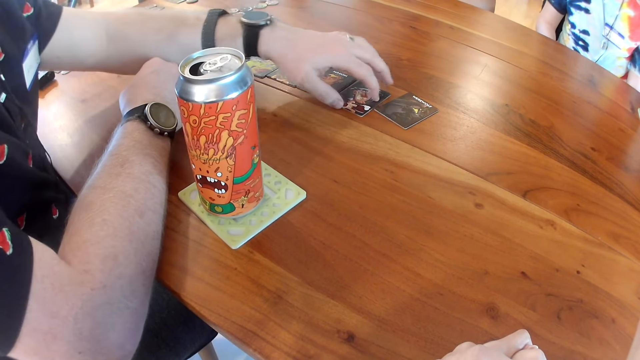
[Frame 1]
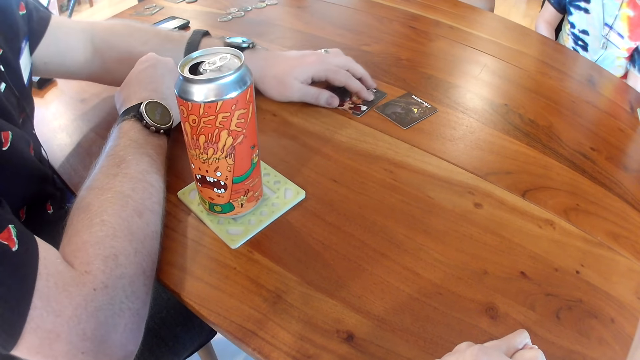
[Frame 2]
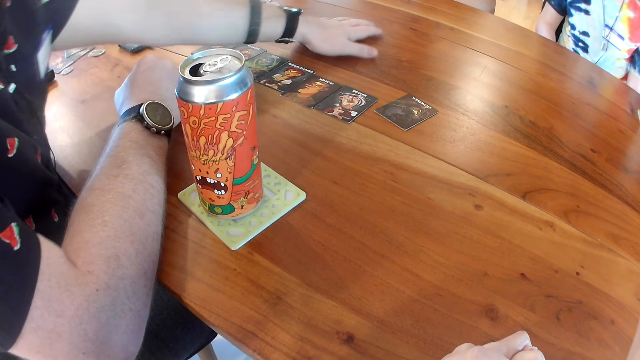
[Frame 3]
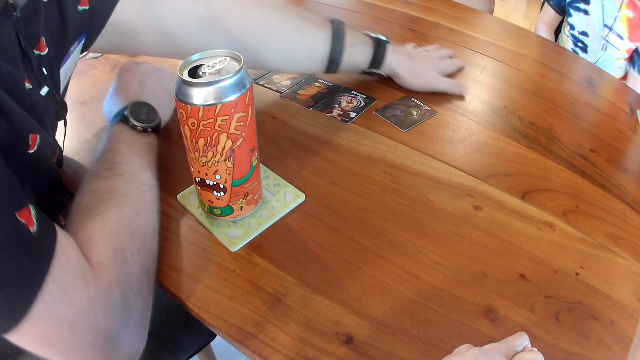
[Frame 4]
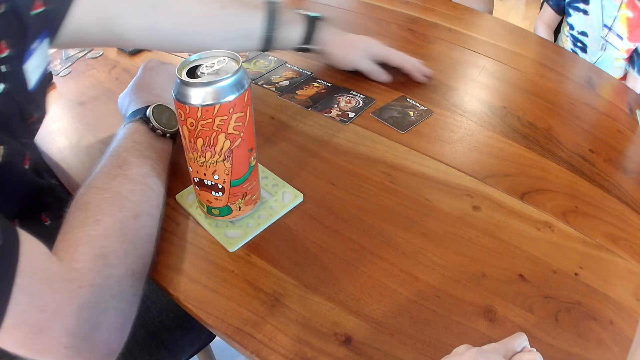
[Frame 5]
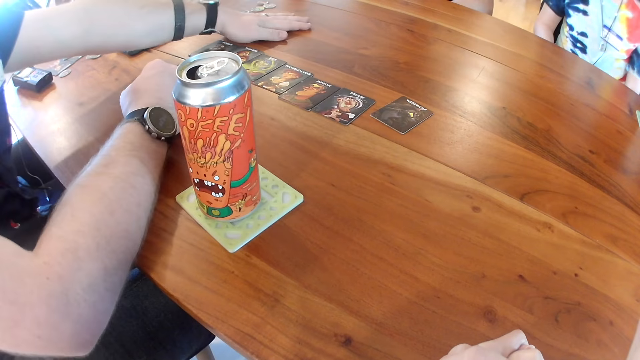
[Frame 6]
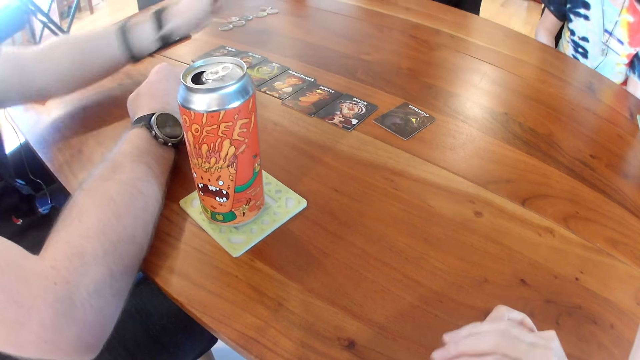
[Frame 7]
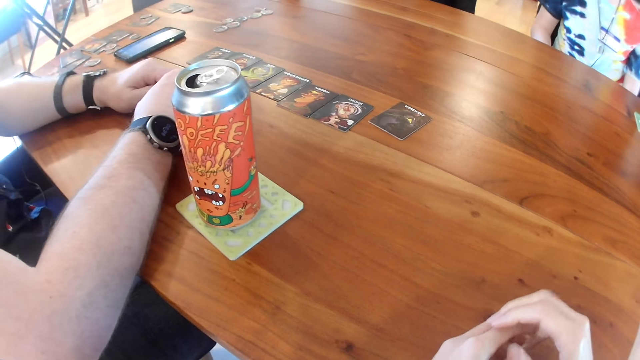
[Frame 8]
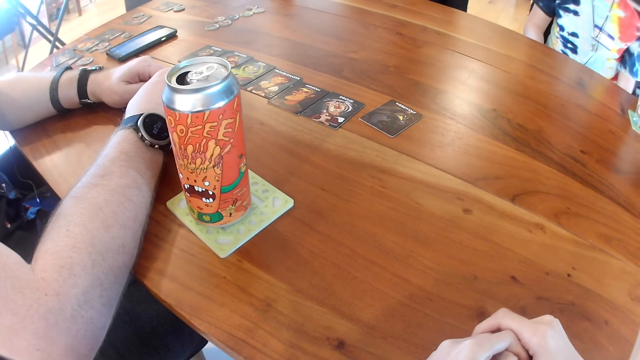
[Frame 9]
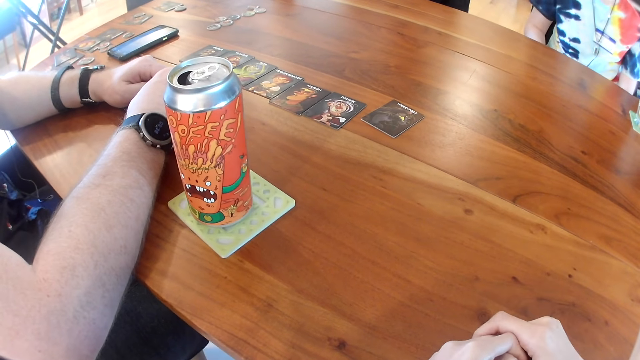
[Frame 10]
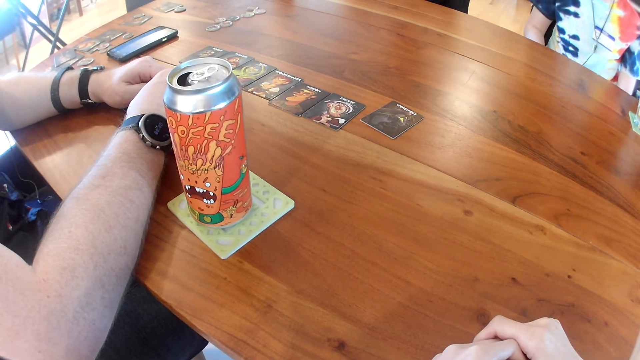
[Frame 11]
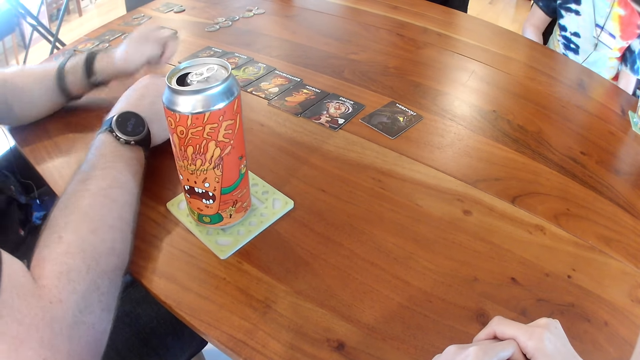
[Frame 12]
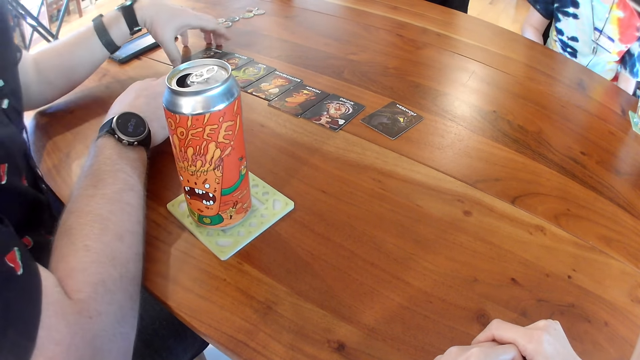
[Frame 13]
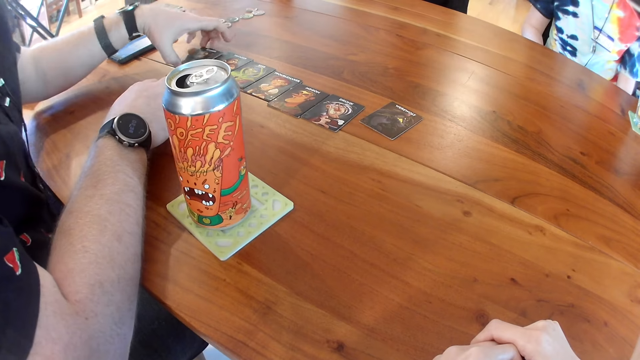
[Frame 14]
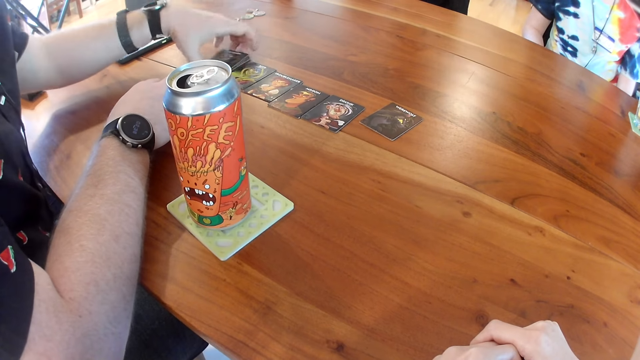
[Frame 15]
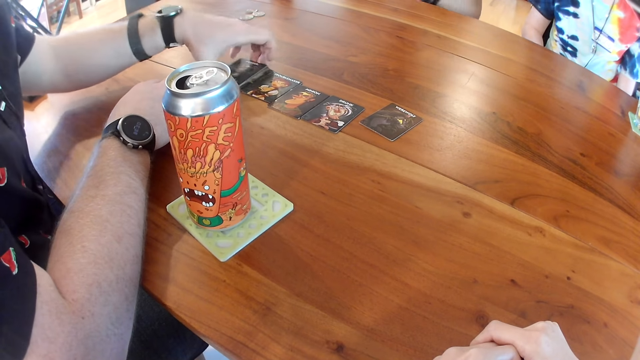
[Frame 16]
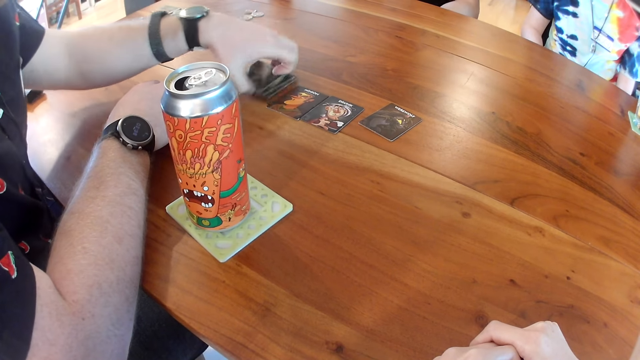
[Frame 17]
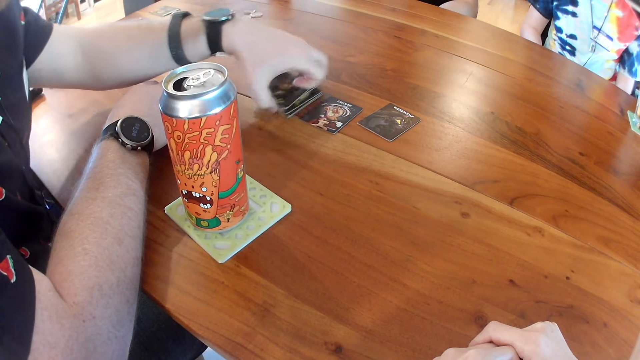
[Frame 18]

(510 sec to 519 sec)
A man touches the card on the table with his left hand. The man touches the table with his left hand. The man packs the card on the table with his left hand. The man picks the cards.

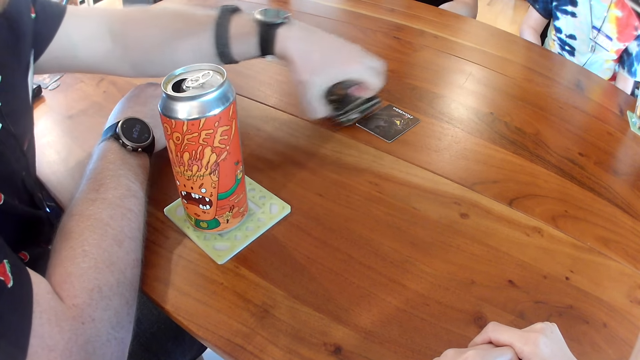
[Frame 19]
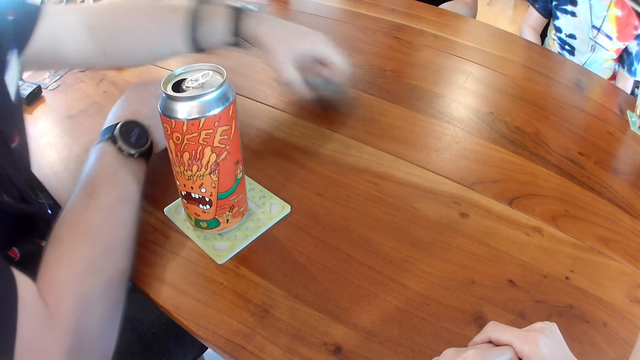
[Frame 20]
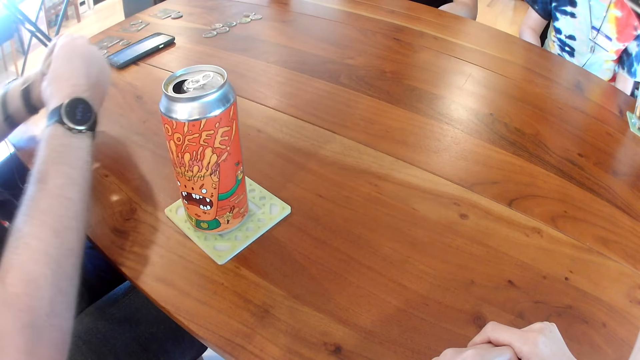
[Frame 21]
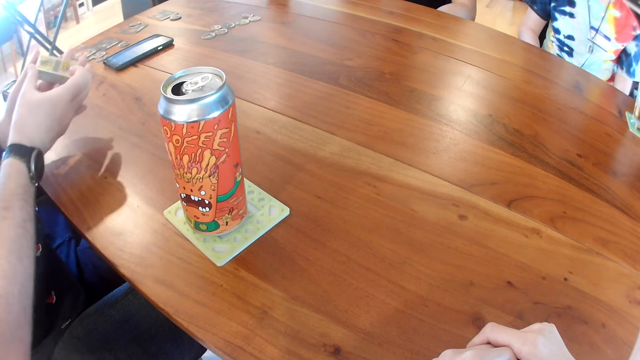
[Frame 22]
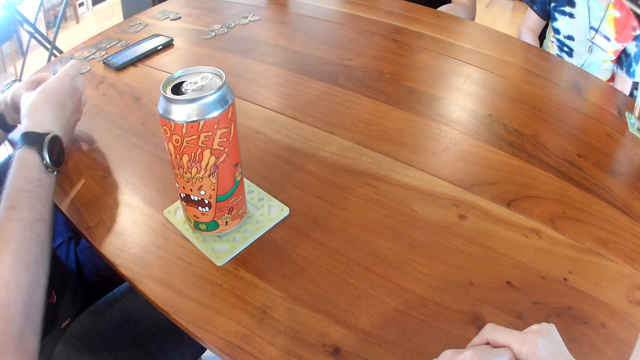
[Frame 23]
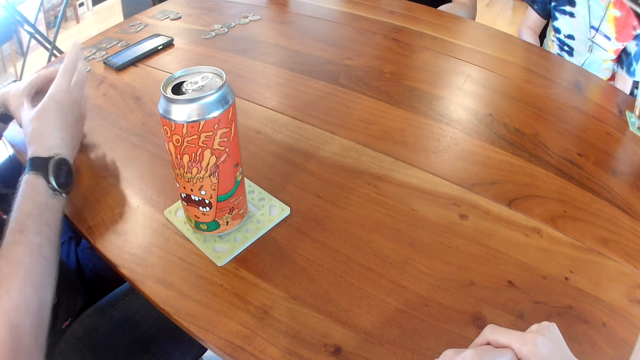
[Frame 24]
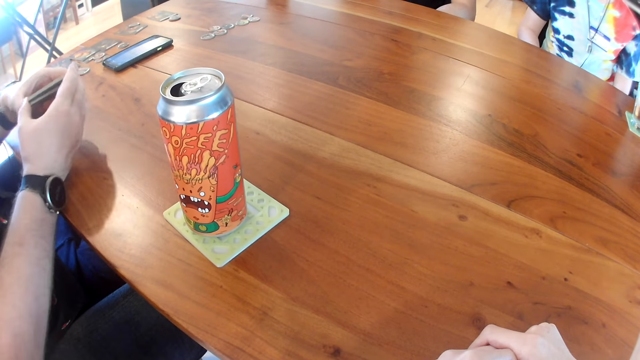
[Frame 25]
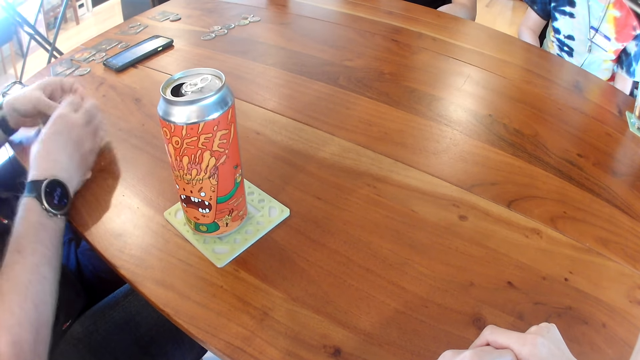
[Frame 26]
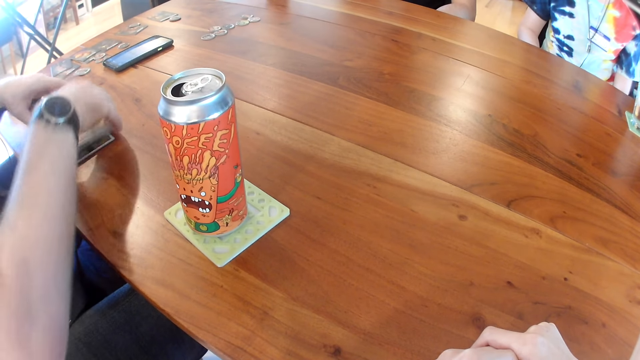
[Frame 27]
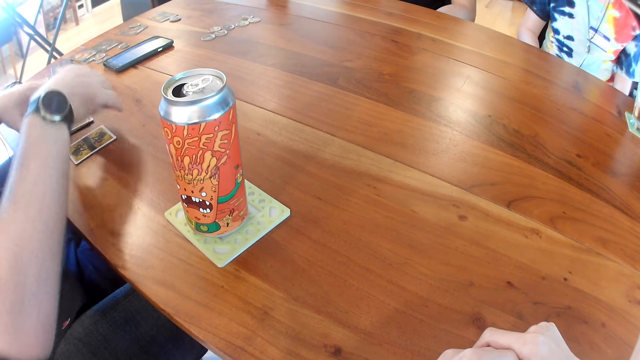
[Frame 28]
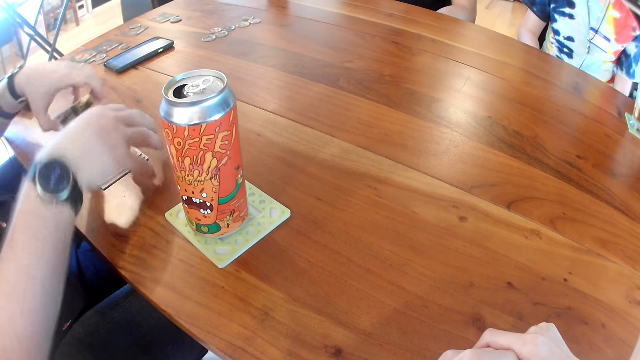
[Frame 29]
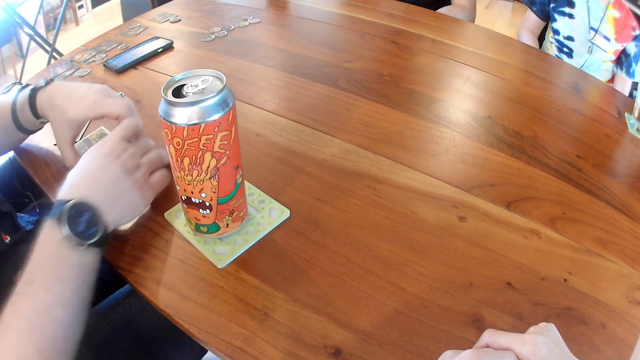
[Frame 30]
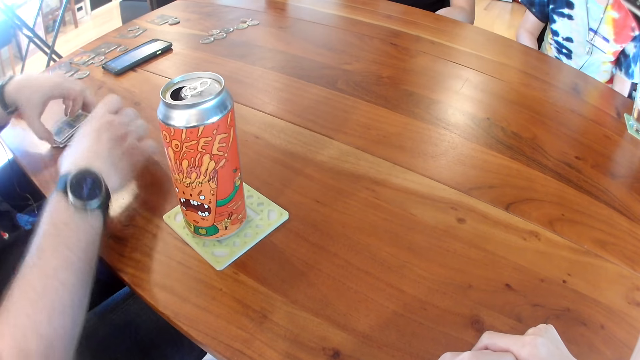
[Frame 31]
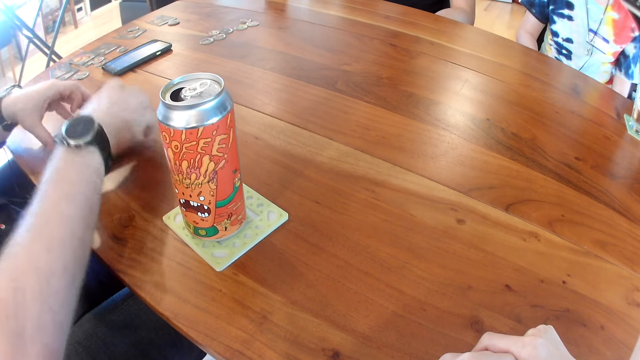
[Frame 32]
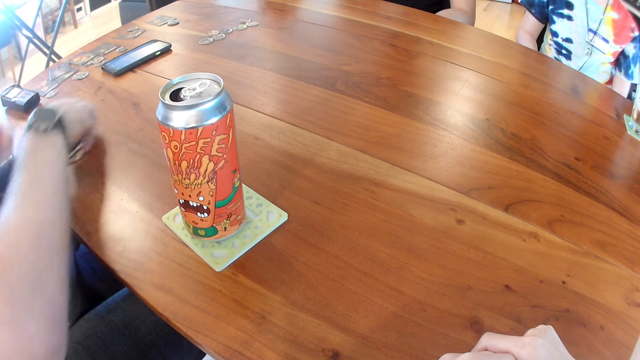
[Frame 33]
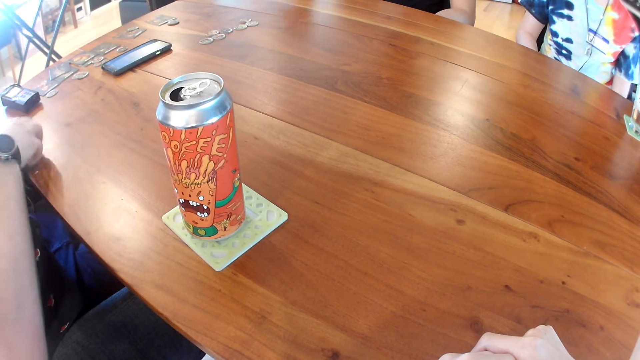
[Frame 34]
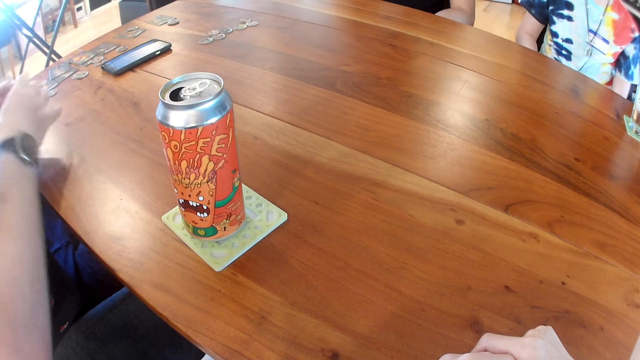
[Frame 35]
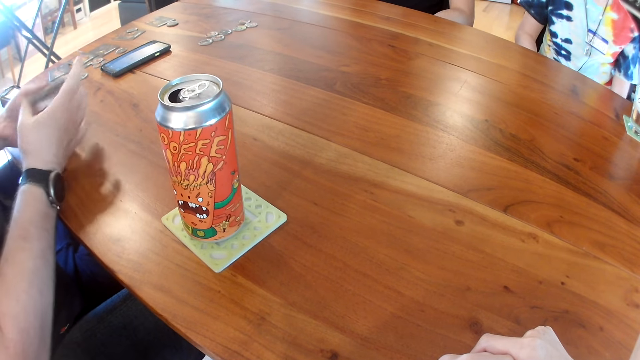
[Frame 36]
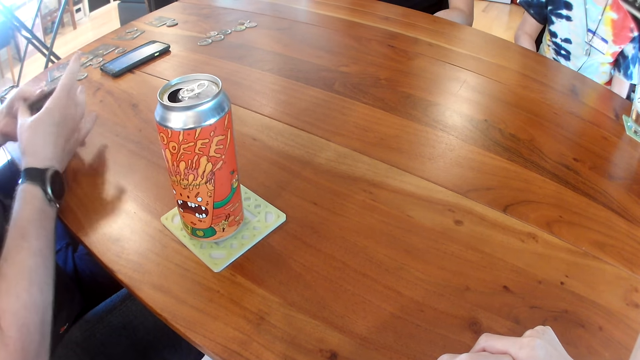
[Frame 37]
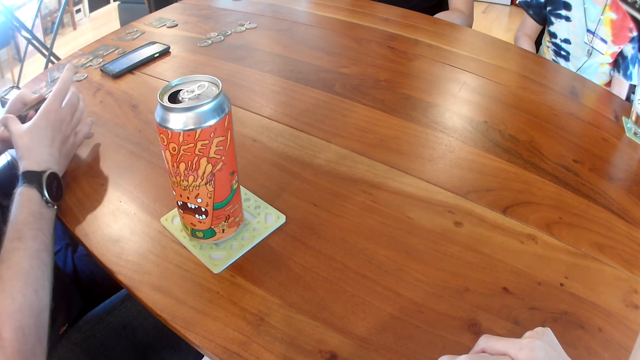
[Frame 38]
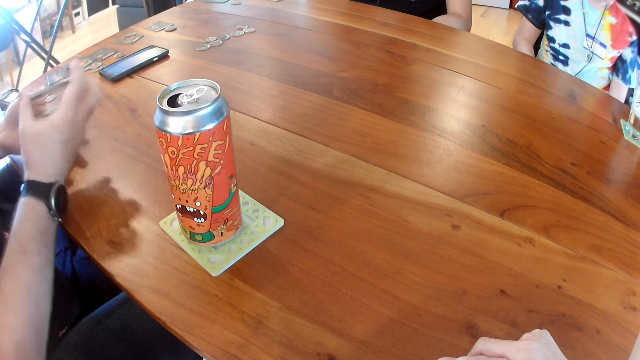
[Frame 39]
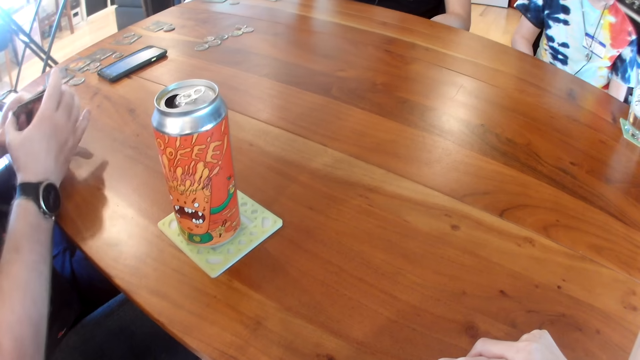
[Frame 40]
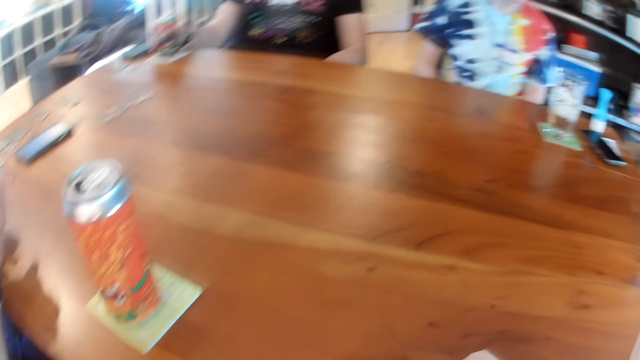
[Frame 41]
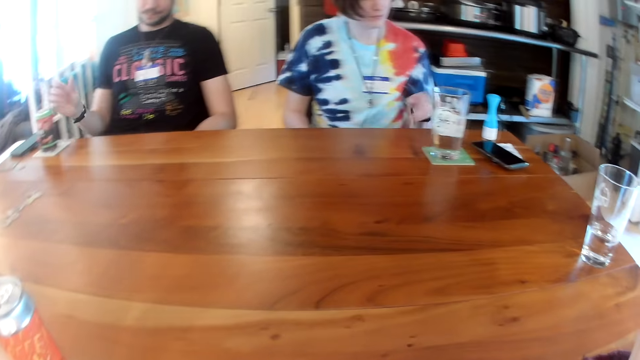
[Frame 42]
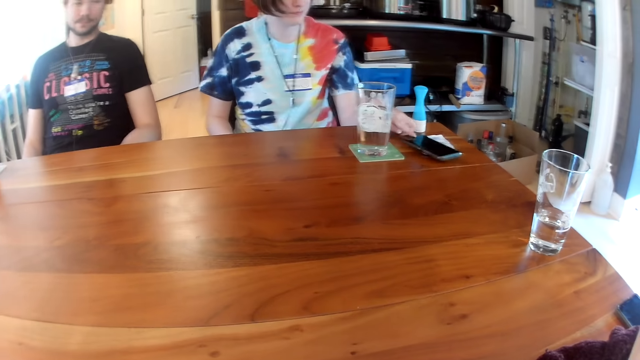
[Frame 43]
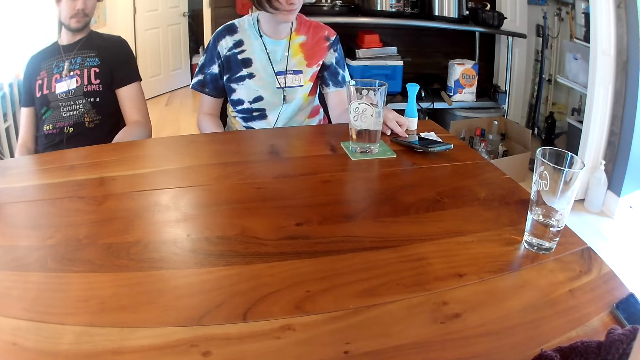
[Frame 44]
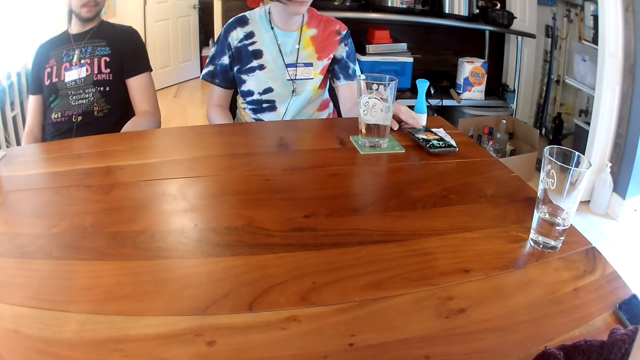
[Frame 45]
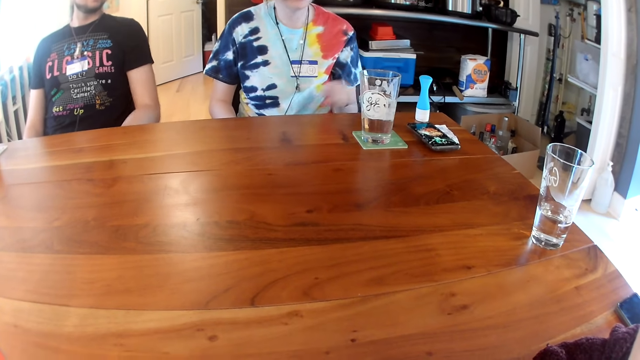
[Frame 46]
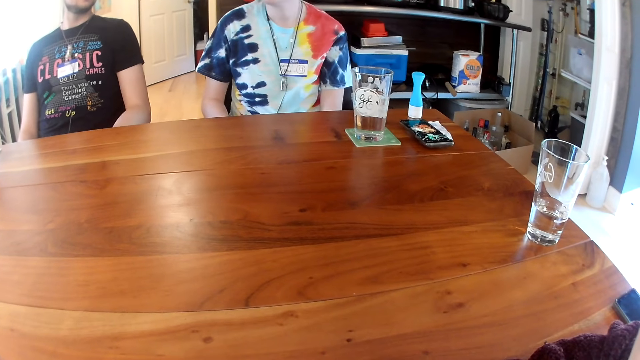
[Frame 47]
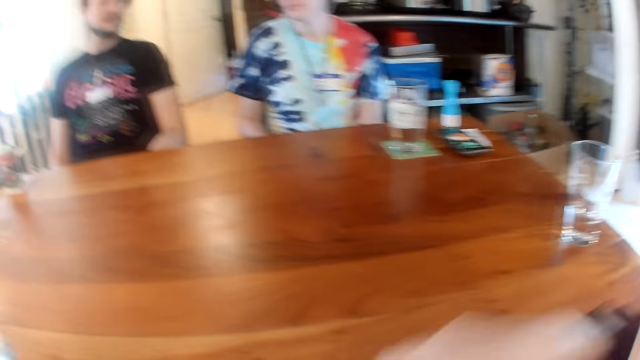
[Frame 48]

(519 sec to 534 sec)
A man touches the cards with both hands. The man shuffles the cards with both hands. The man drops the cards on the table with both hands. The man shuffles the cards on the table with both hands. The man picks up the card from the table with his right hand. The man shuffles the cards with both hands. Another man drops the can of juice on the table with his right hand. A woman touches a phone on the table with her left hand.
